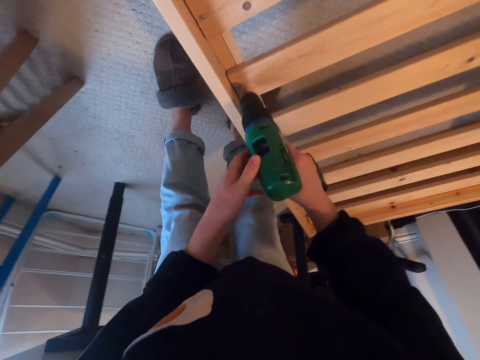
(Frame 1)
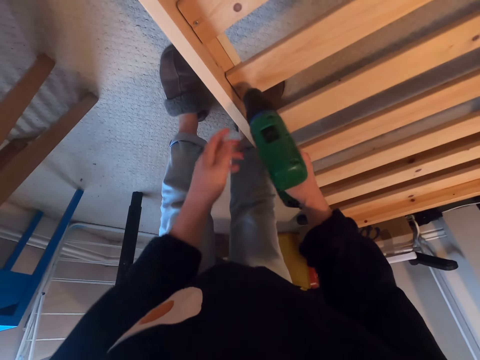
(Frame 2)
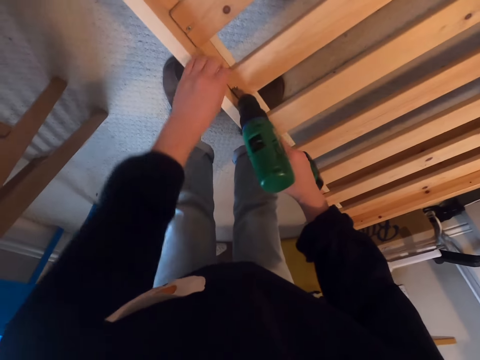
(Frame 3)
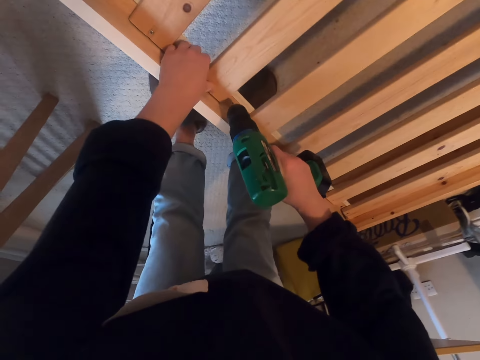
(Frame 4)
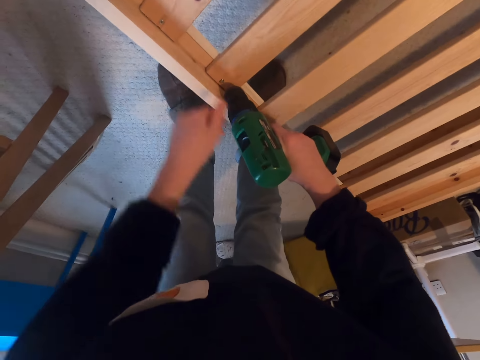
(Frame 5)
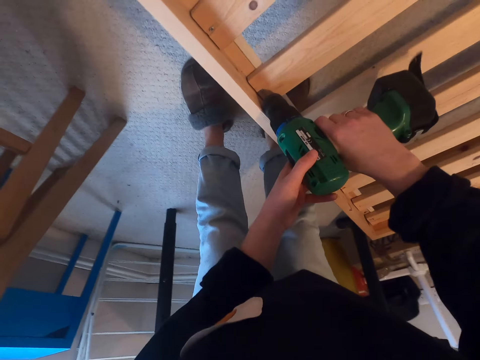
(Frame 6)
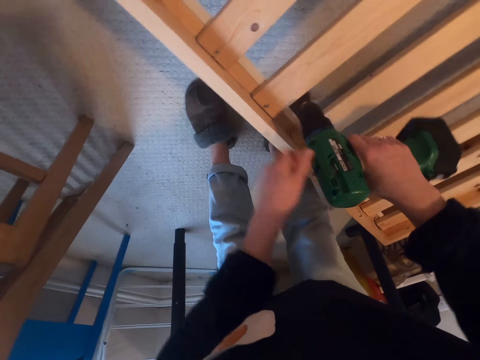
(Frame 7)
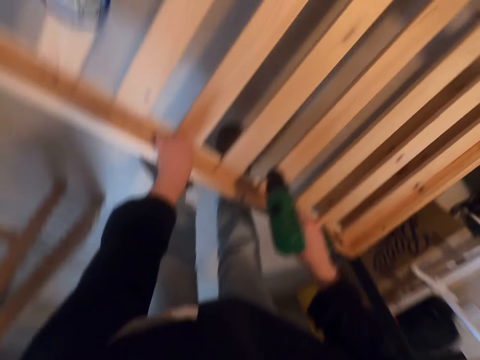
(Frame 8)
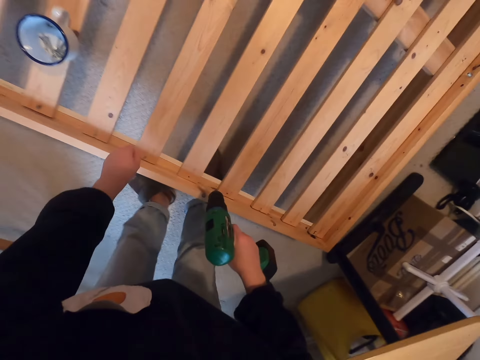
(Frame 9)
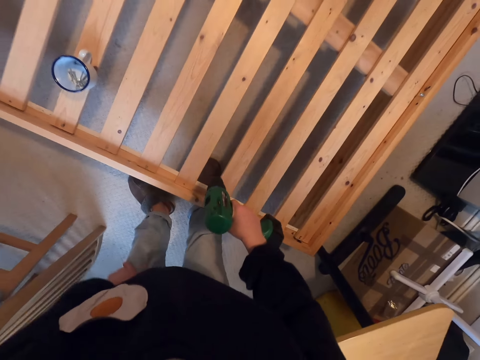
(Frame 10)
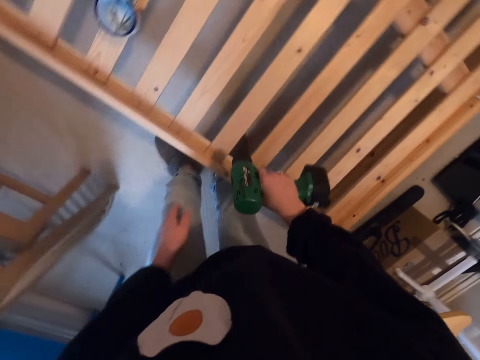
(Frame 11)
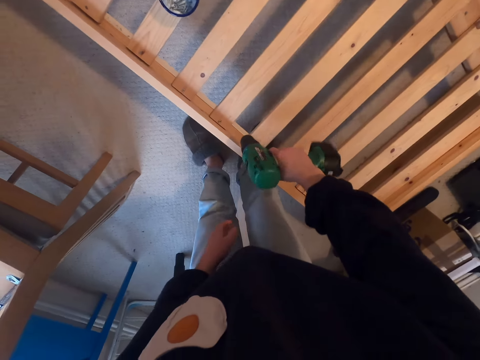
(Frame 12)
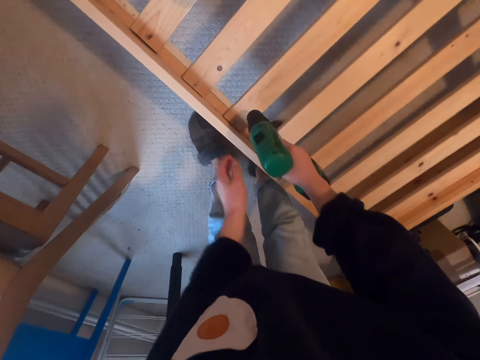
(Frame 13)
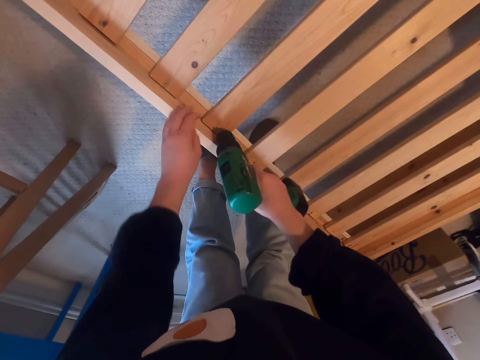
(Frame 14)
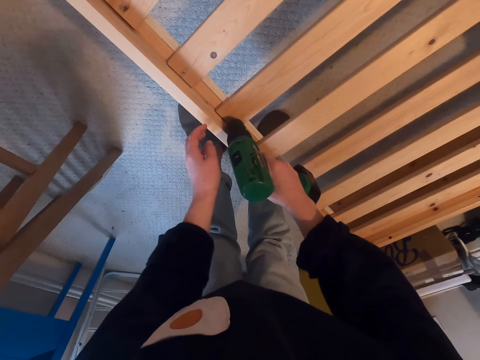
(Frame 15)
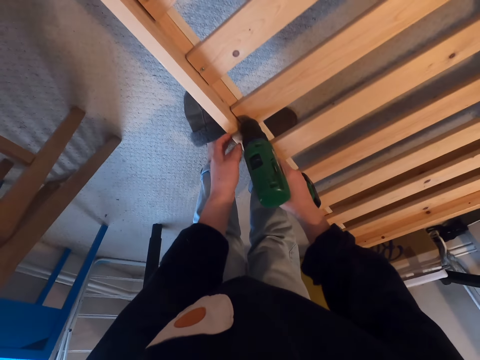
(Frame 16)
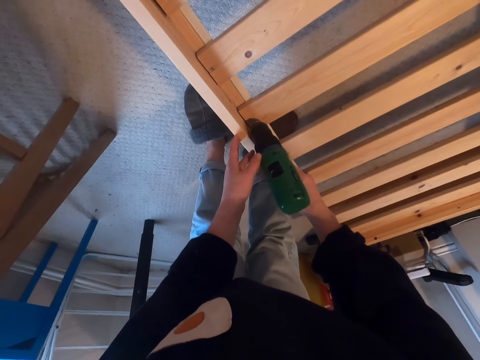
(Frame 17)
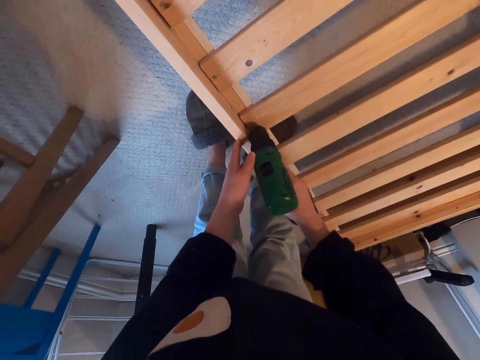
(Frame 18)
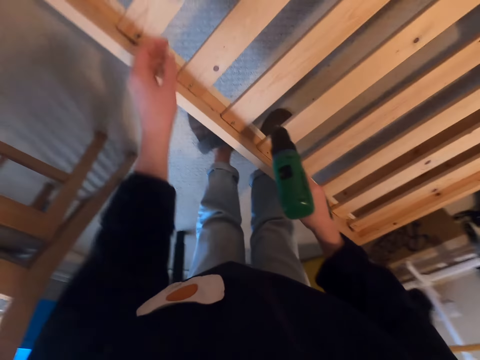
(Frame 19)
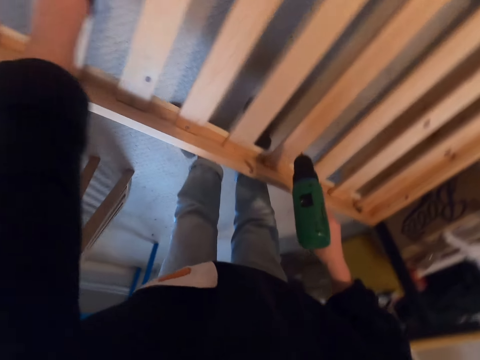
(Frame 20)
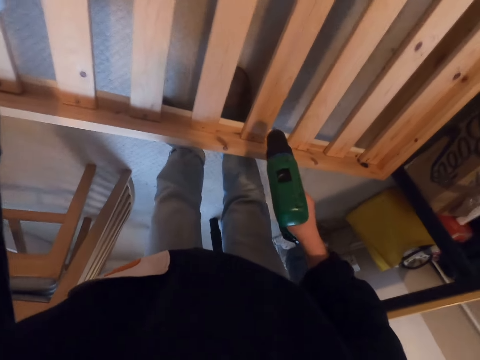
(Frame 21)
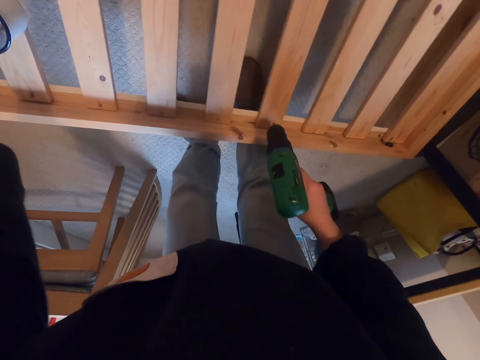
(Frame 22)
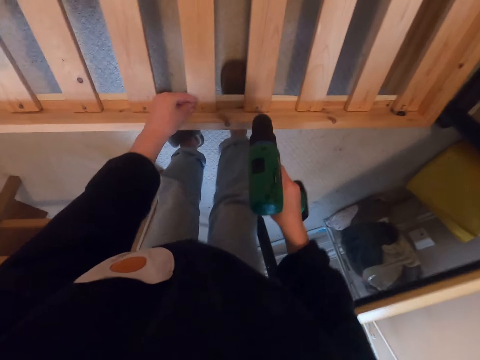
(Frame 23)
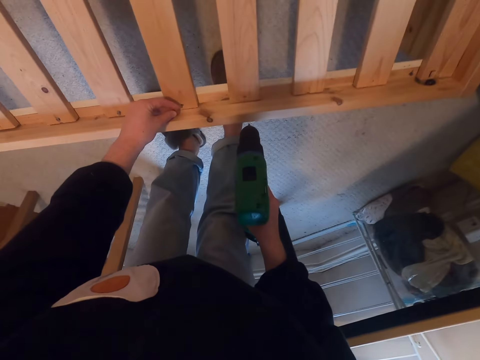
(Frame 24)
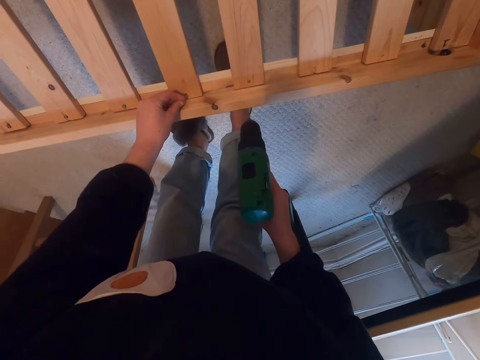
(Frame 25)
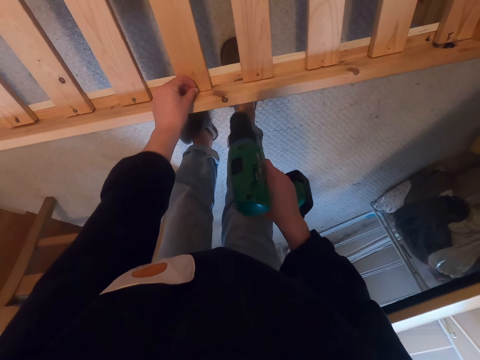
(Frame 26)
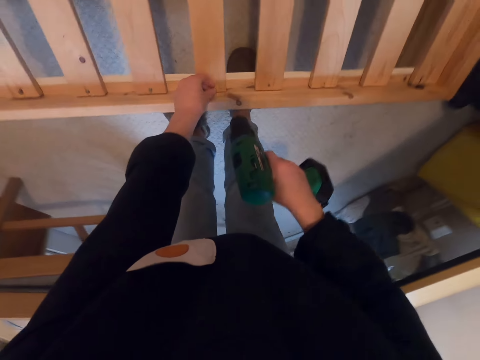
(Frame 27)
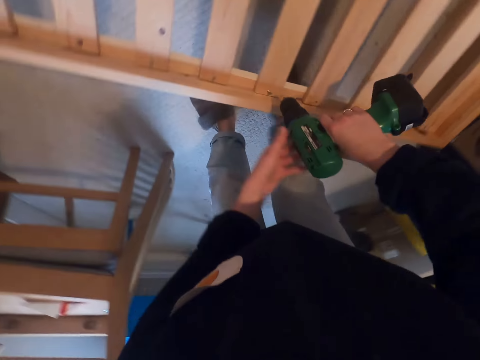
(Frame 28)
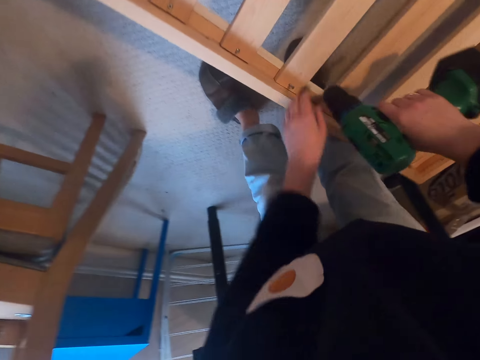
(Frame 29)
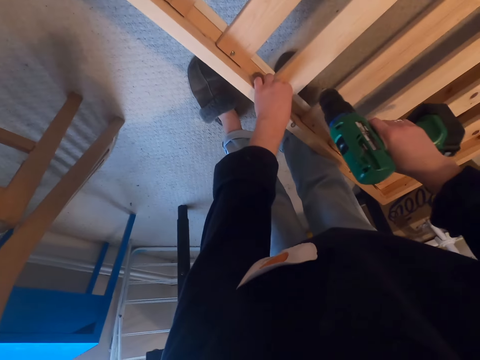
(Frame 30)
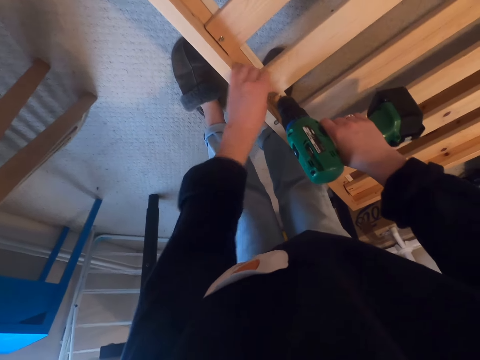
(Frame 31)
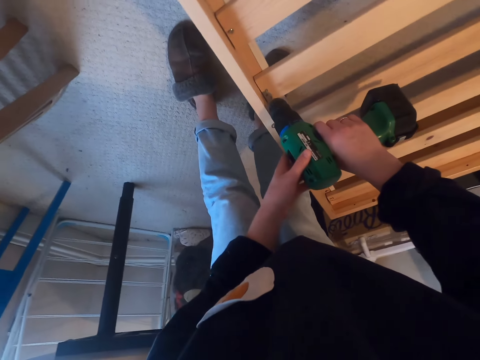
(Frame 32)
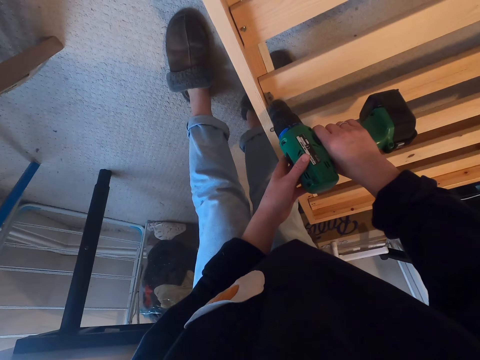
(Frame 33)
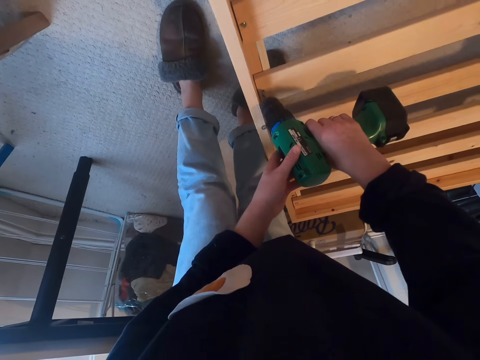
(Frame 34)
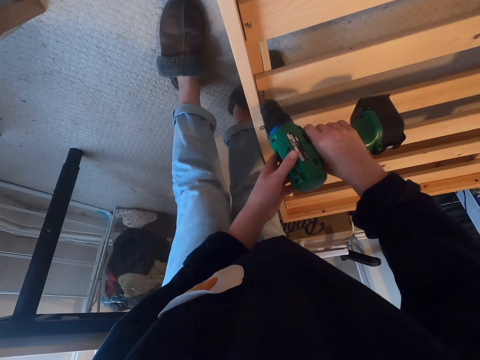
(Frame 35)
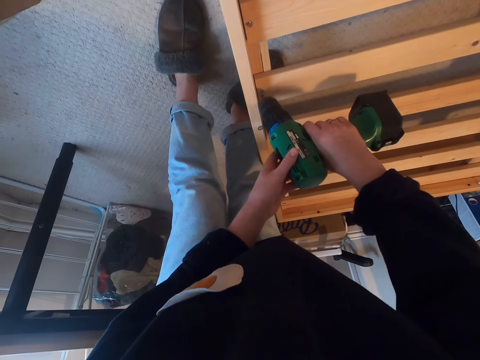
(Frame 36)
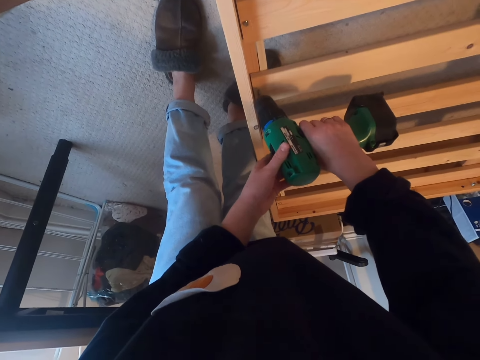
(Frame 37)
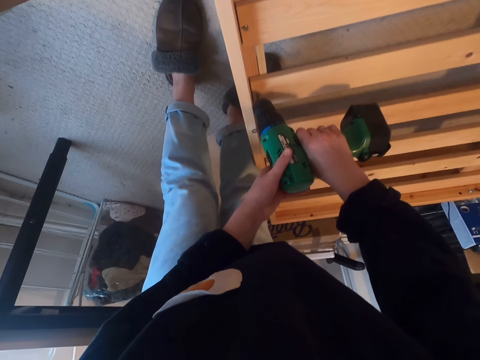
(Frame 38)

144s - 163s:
The camera wearer drills in the screw. They pick a screw. They drill in the screw. They drill the screw into the wood.

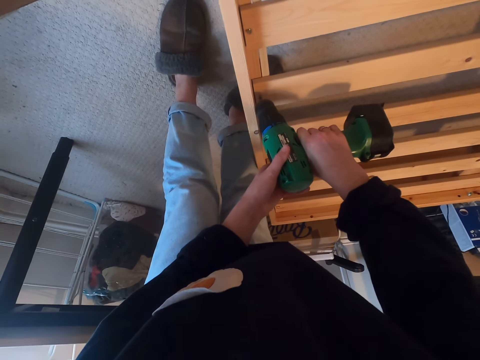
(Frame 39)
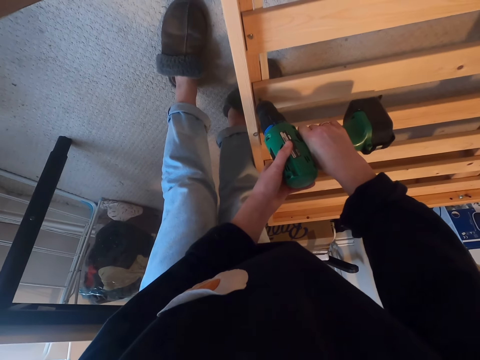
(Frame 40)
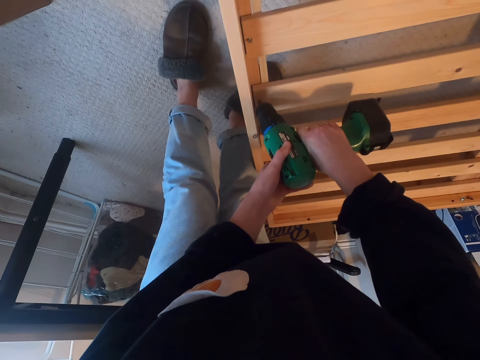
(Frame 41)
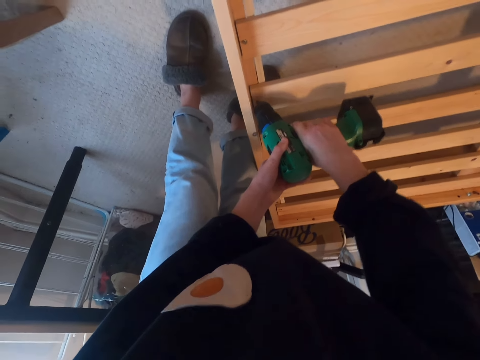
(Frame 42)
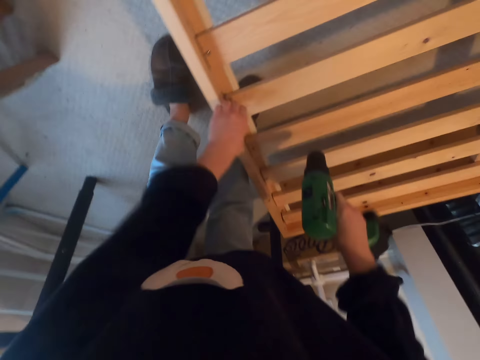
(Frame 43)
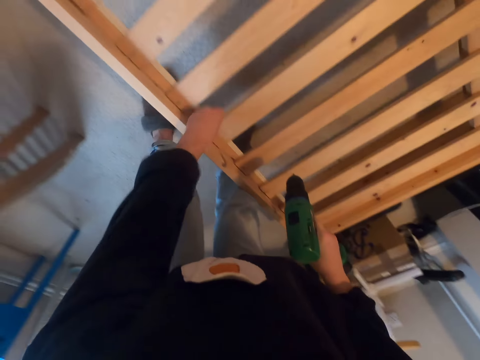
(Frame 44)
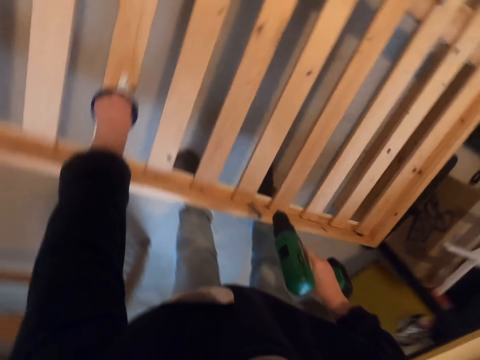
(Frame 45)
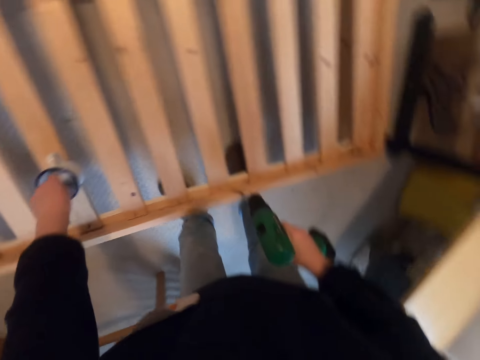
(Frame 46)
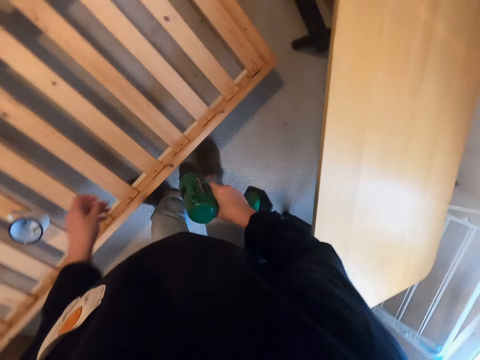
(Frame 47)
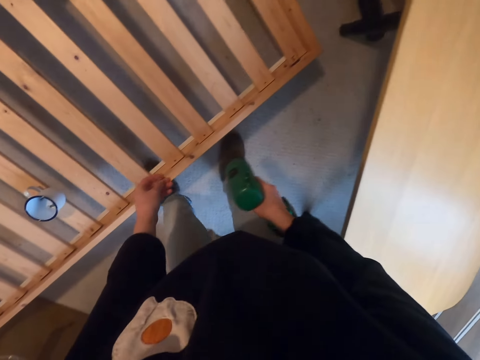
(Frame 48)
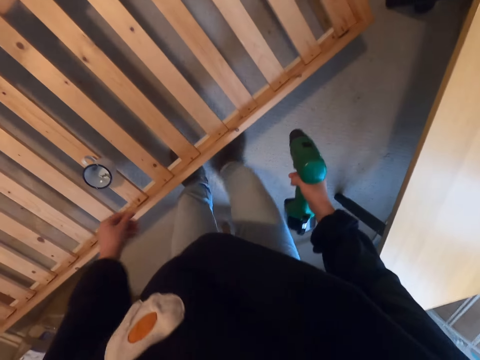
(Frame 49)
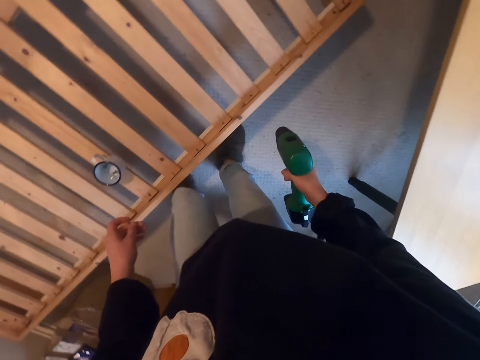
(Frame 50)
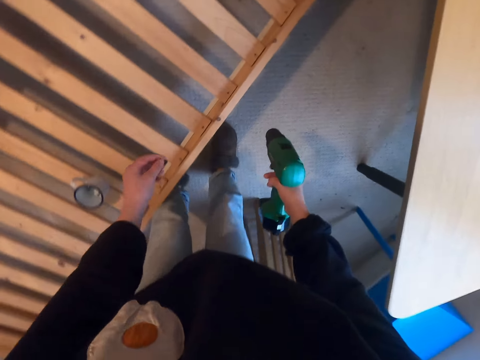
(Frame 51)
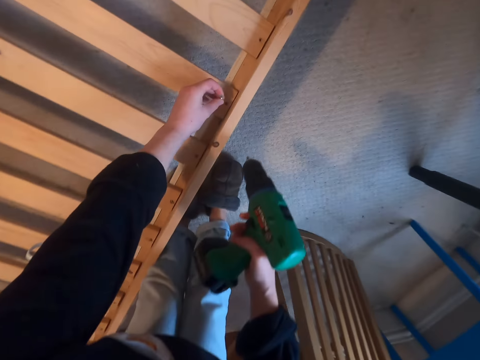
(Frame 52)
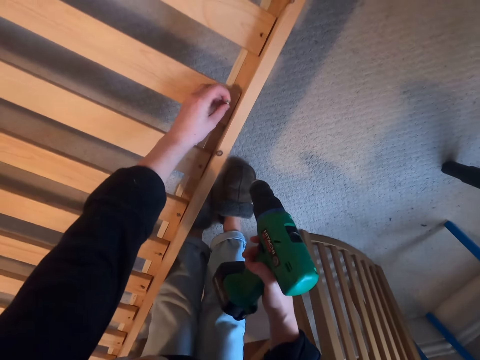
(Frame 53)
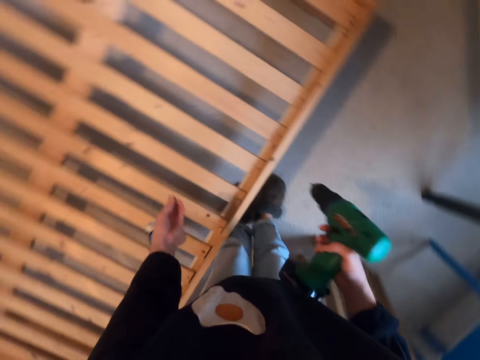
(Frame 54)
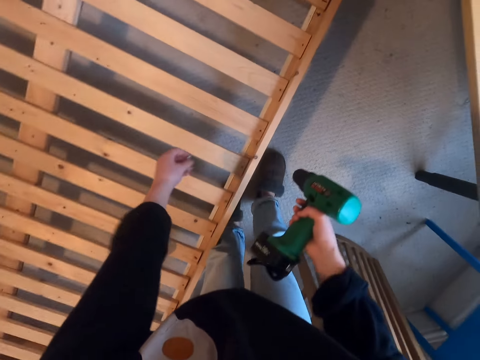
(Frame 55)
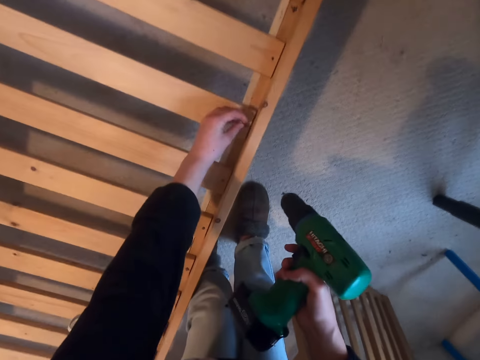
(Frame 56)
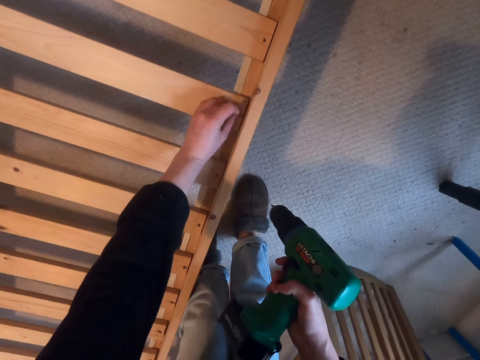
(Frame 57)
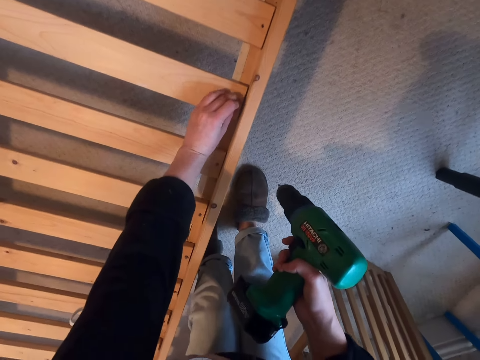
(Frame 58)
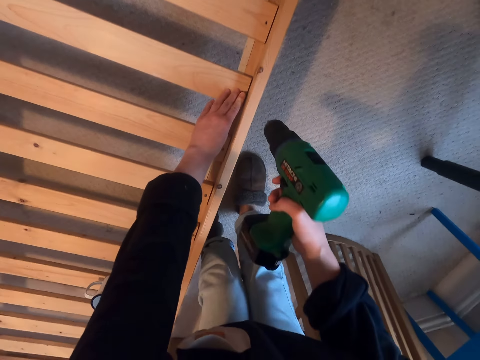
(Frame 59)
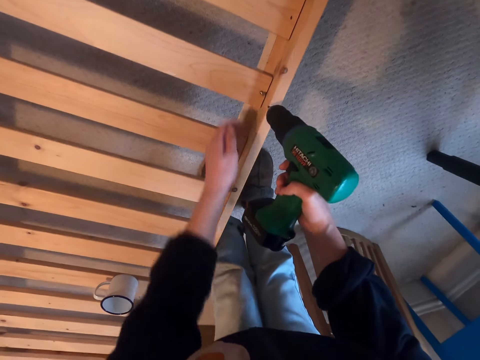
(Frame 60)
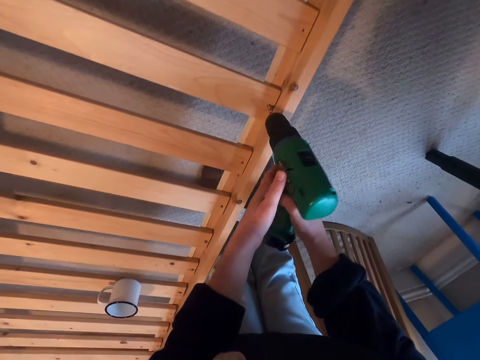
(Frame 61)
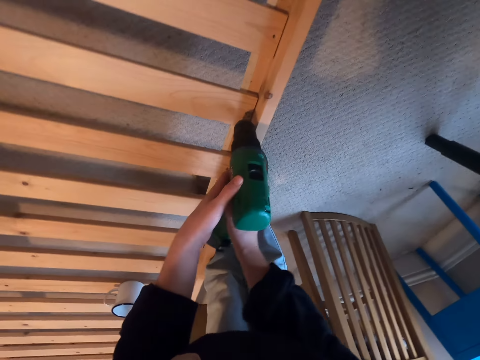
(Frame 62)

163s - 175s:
The camera wearer picks a screw. They drill in the screw.
